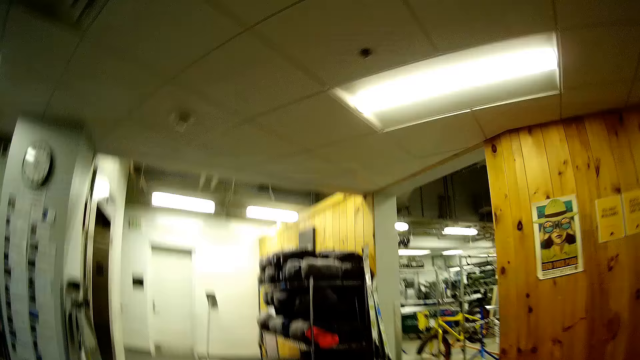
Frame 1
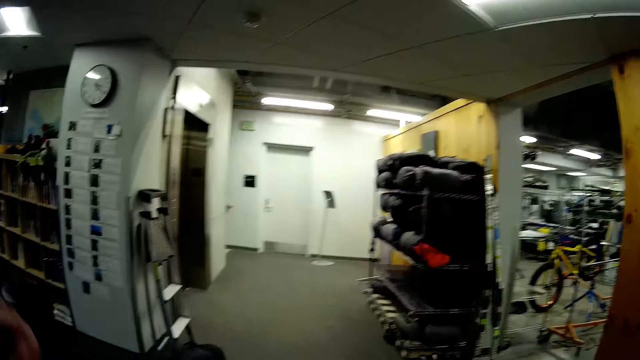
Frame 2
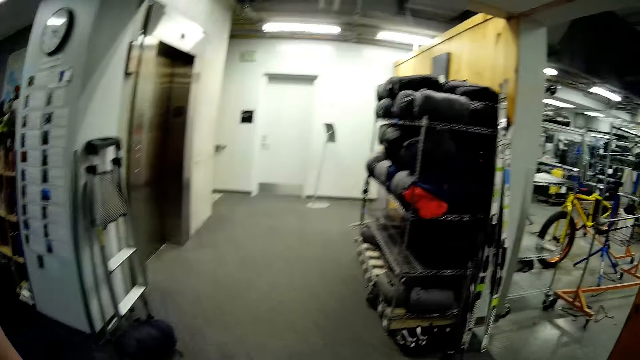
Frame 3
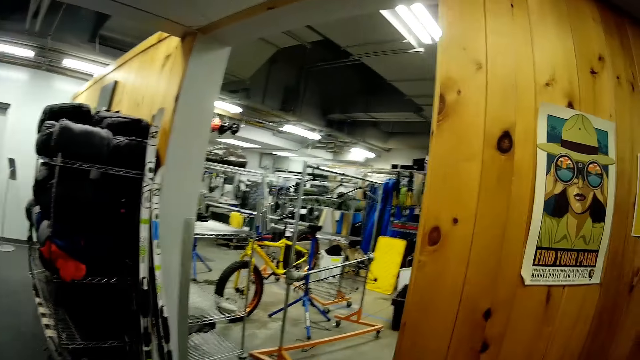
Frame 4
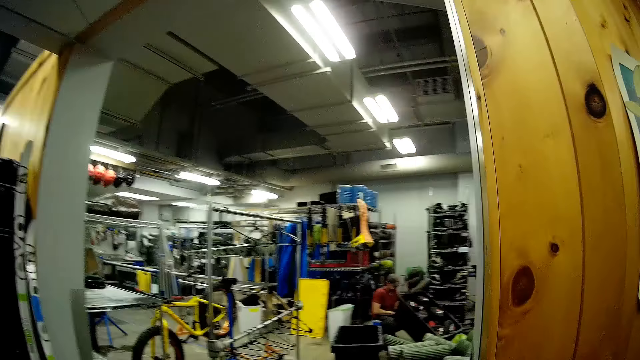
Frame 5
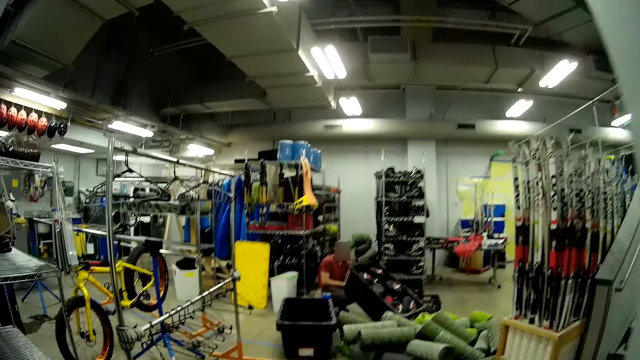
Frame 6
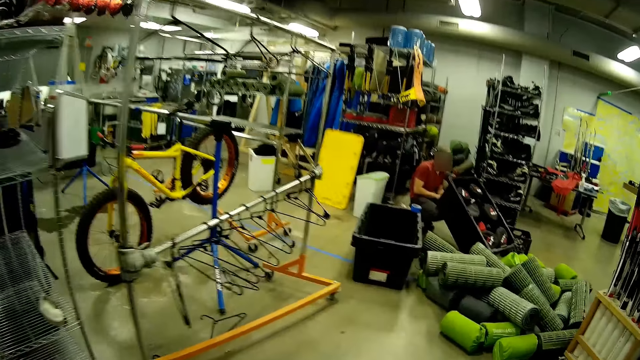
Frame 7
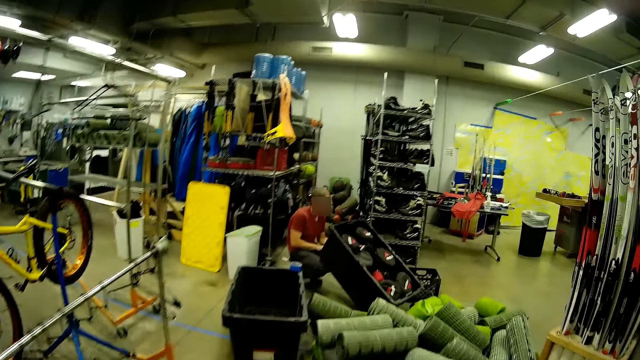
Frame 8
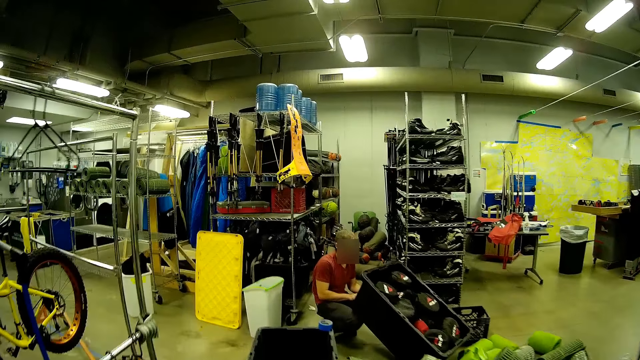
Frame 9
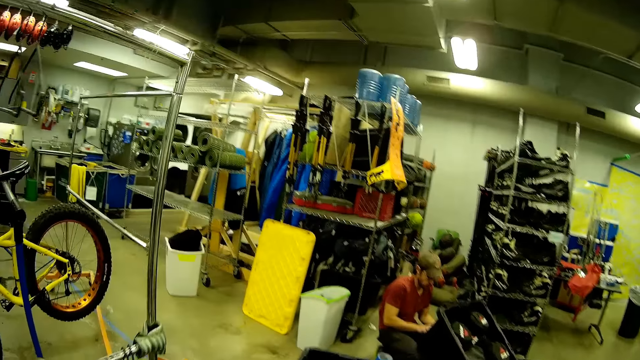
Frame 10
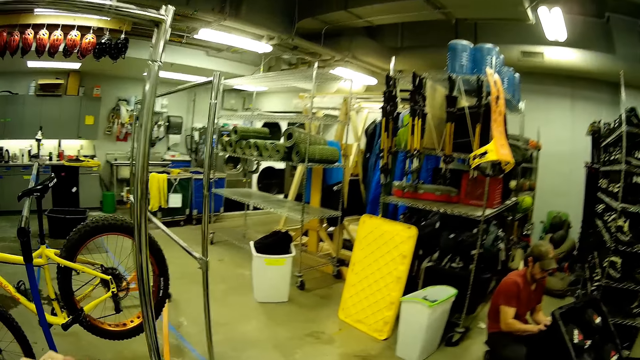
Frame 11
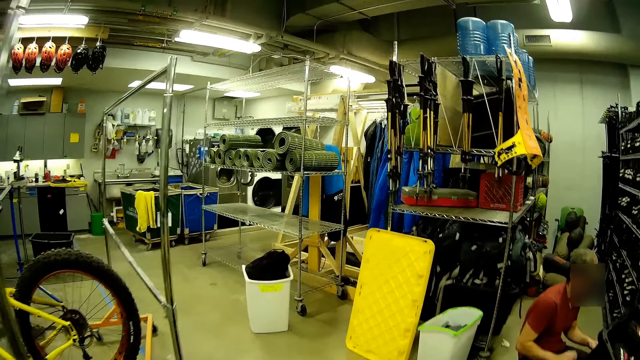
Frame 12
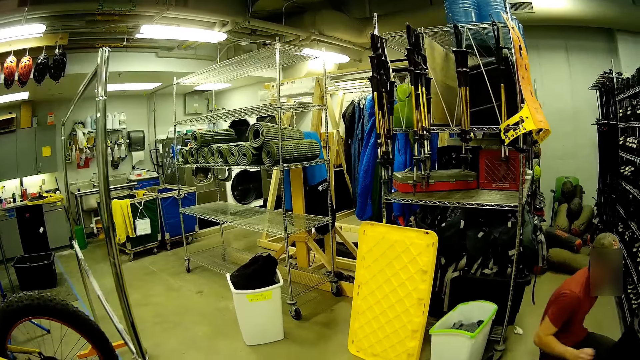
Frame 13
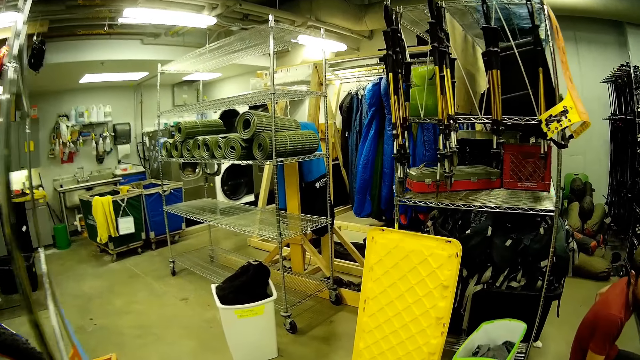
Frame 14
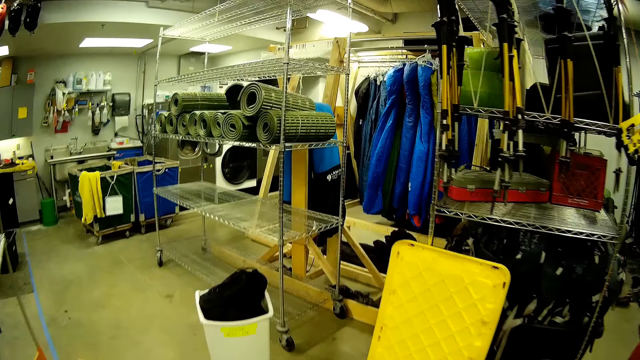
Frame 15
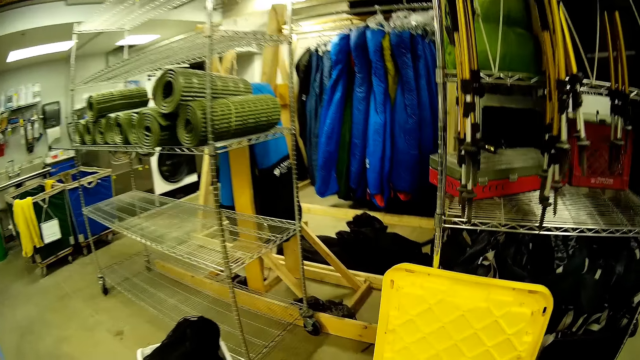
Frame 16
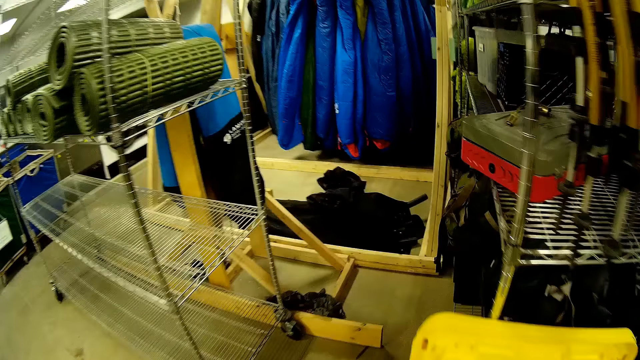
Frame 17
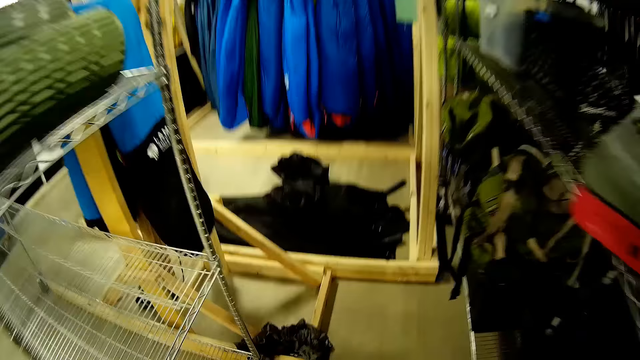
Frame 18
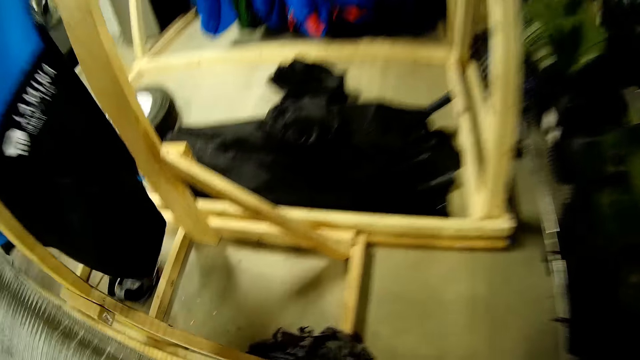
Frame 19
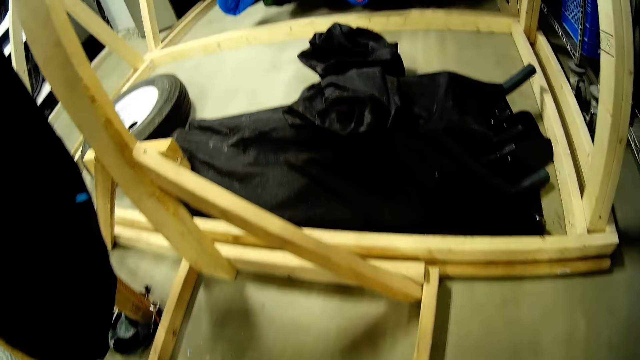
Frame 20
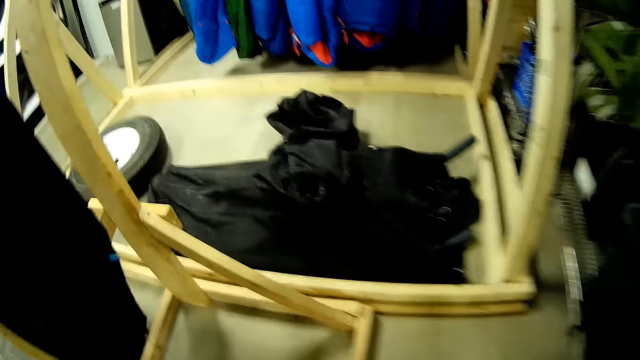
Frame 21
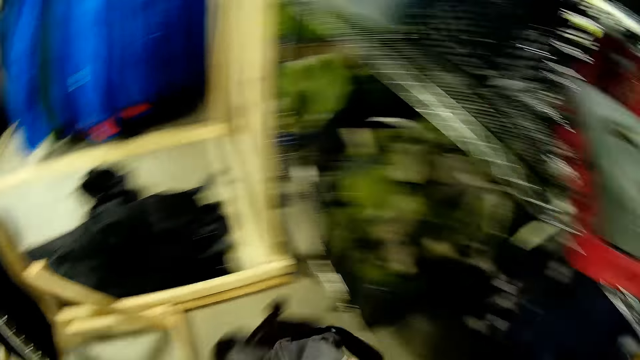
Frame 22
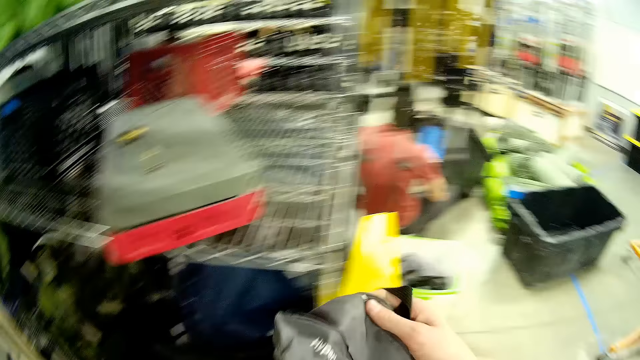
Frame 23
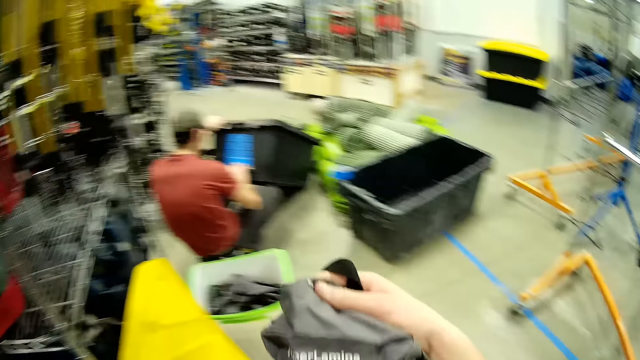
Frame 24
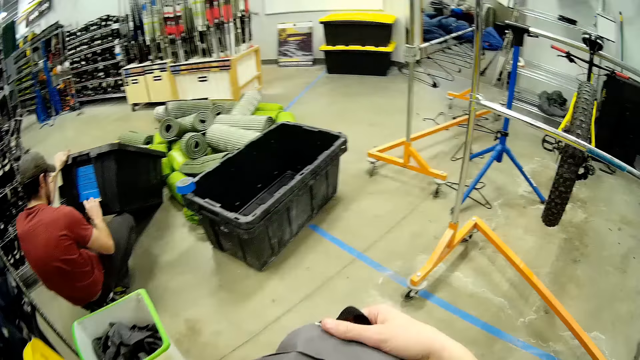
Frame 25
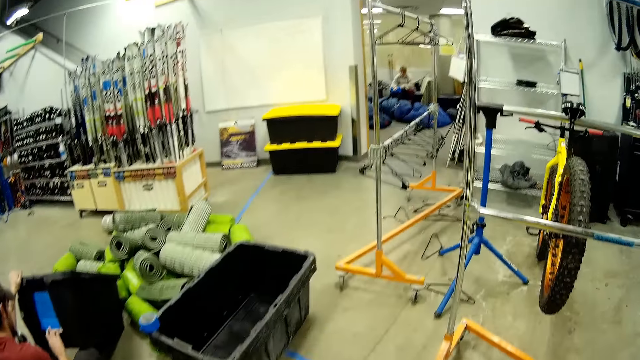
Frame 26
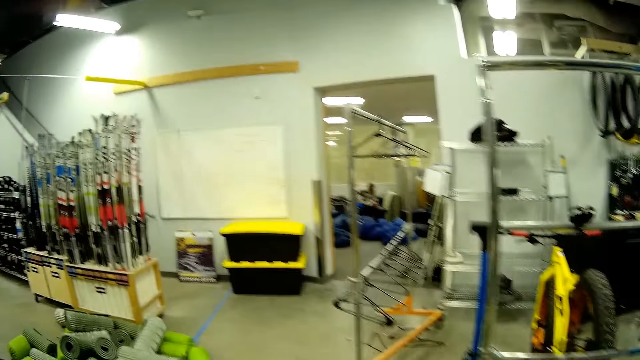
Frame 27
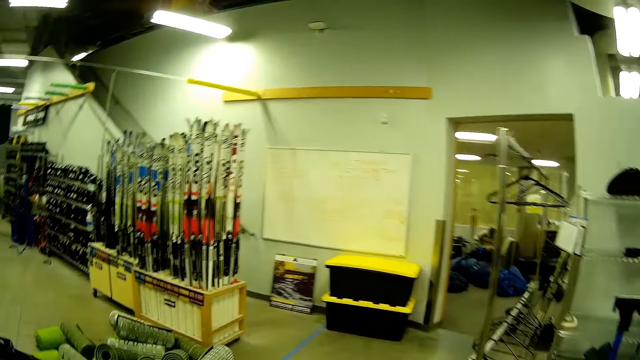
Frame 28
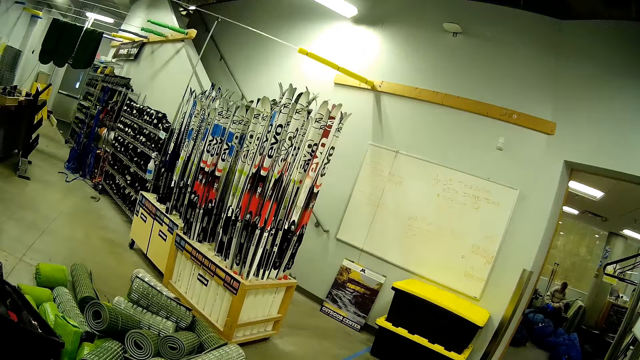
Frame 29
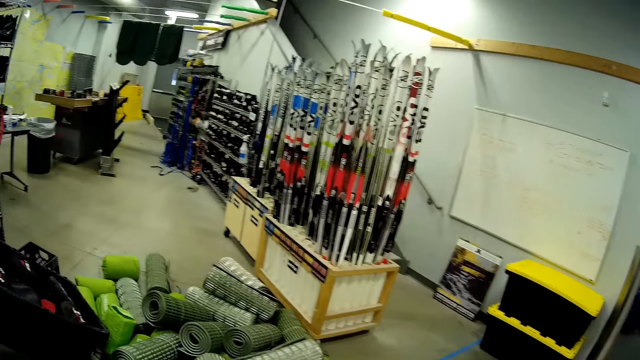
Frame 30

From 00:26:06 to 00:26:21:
The camera wearer walks around. They walk in a room and pick a bag. They pick the bag on the floor. They walk around.

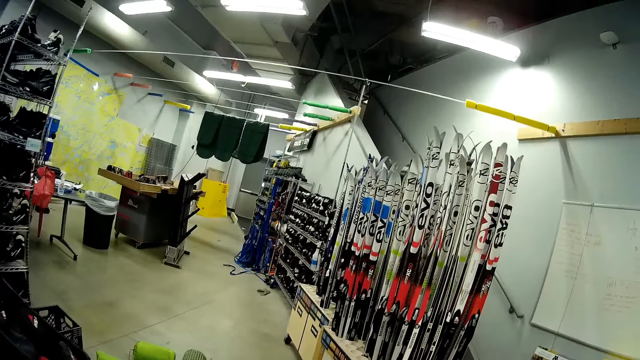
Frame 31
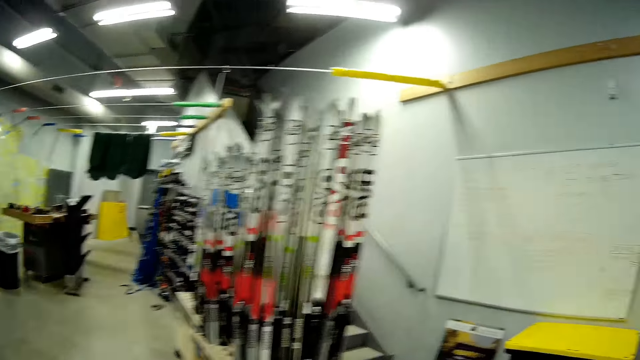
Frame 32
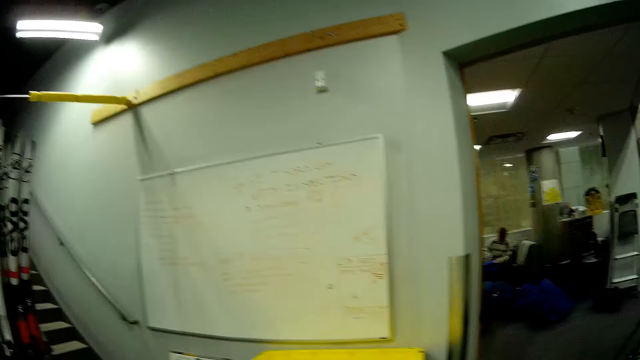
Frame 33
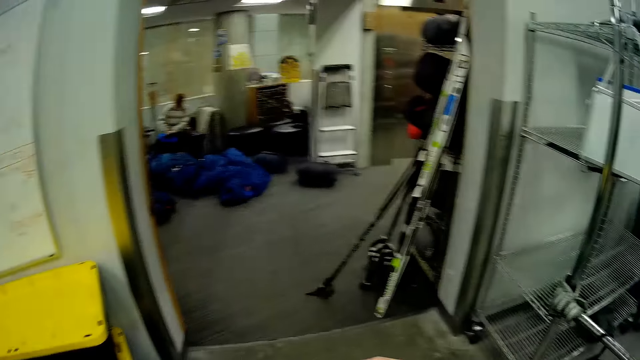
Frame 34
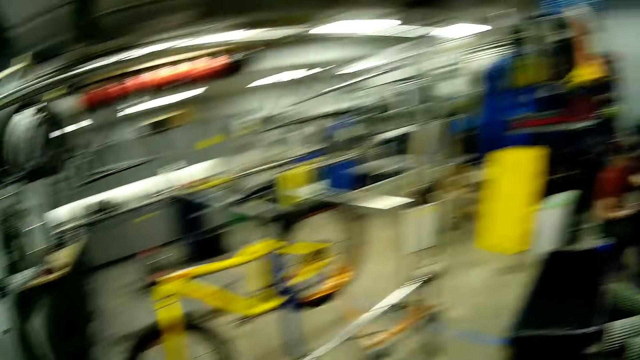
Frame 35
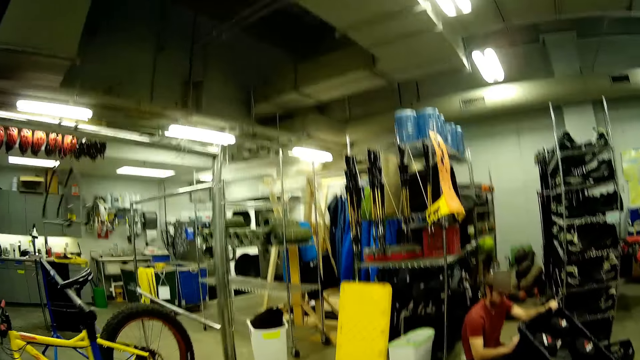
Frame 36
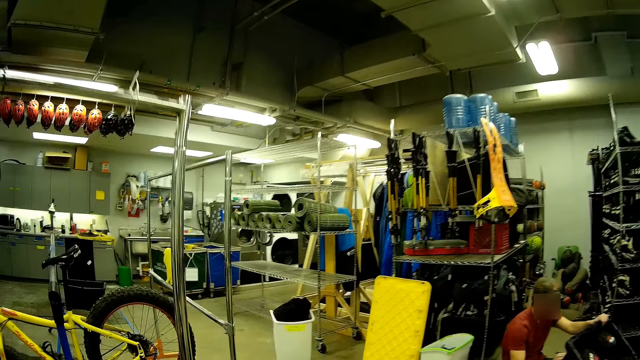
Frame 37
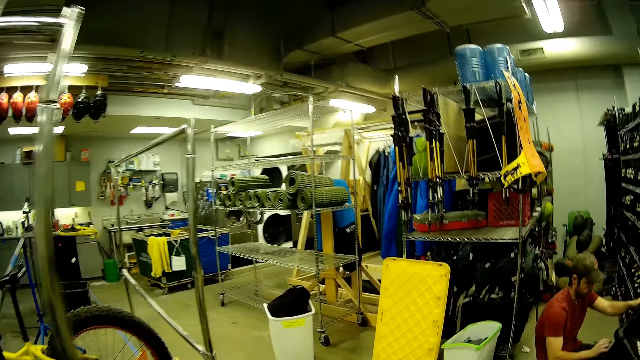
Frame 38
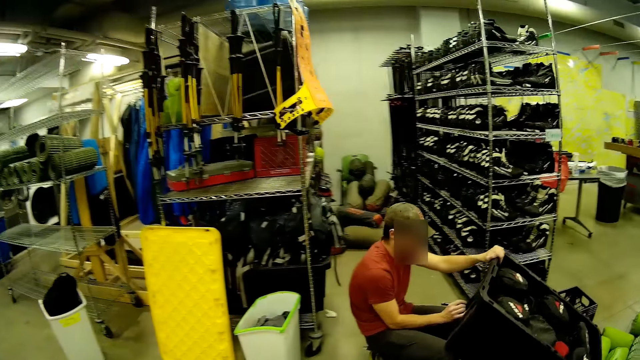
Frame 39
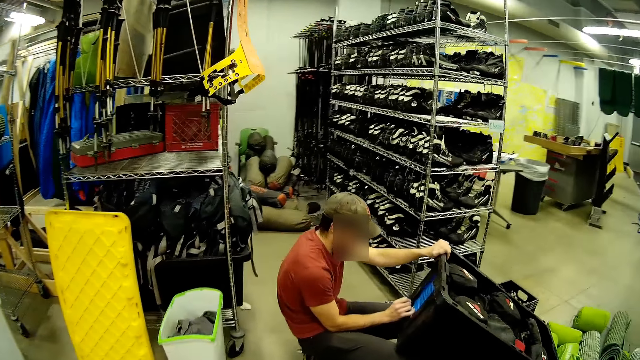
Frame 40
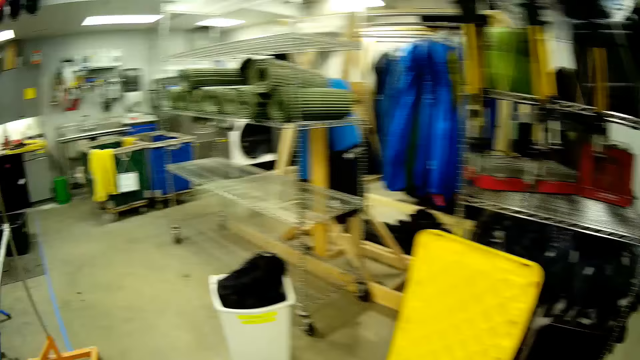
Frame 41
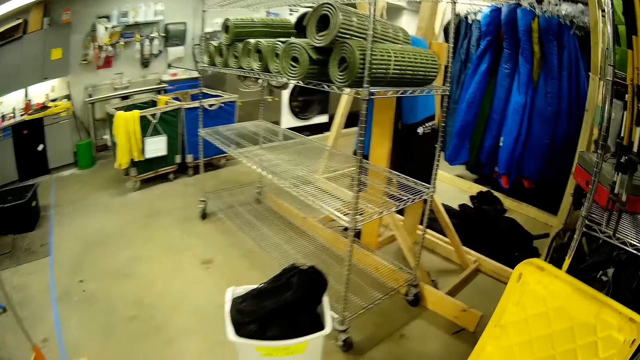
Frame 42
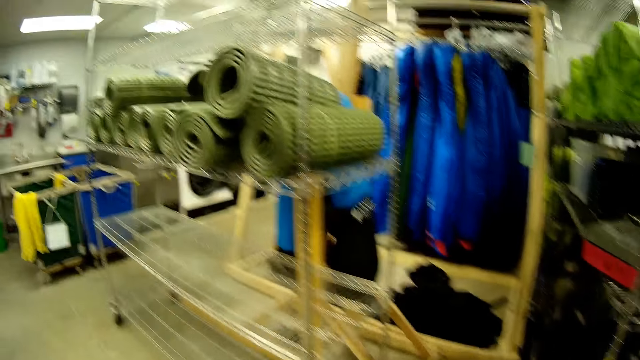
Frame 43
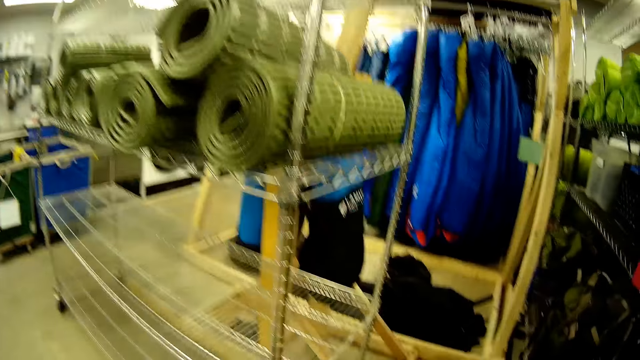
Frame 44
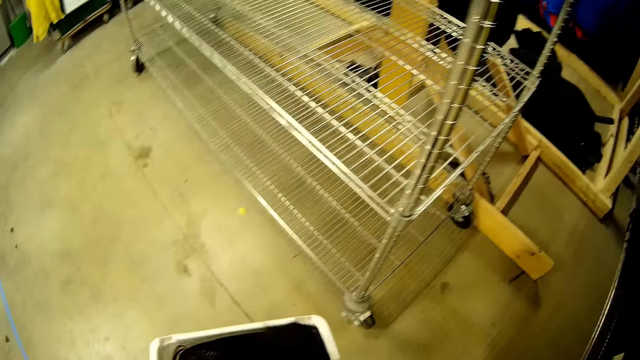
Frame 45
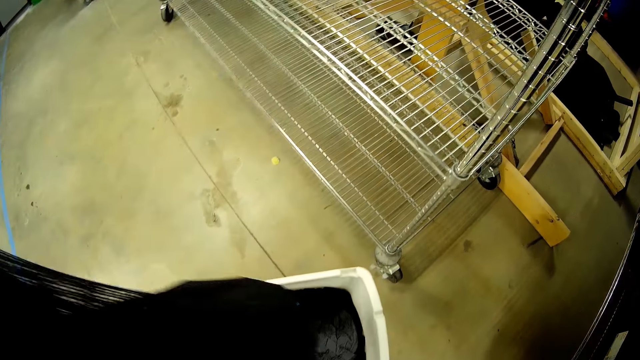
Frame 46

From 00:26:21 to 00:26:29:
A man writes on the basket. The camera wearer puts something down.
